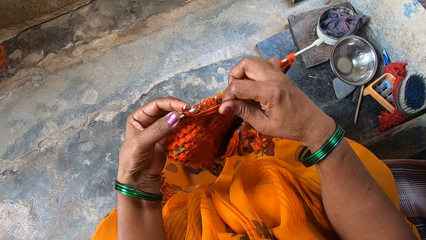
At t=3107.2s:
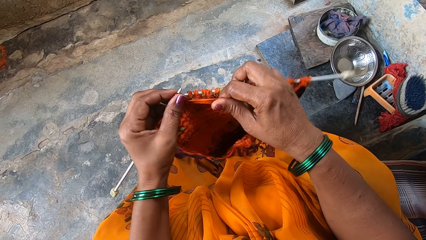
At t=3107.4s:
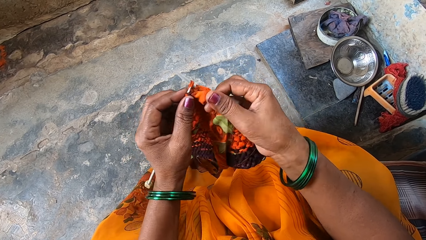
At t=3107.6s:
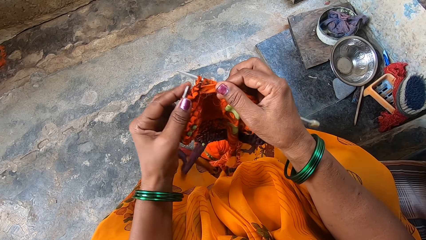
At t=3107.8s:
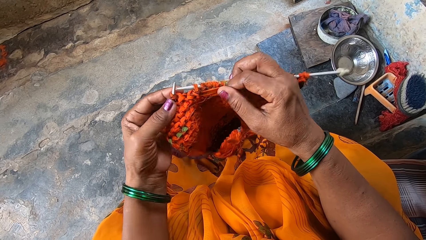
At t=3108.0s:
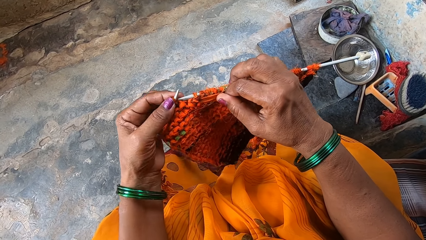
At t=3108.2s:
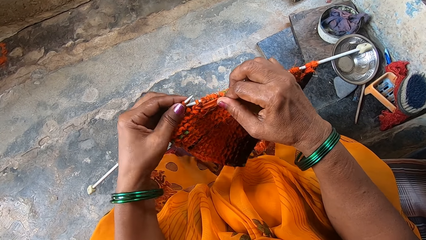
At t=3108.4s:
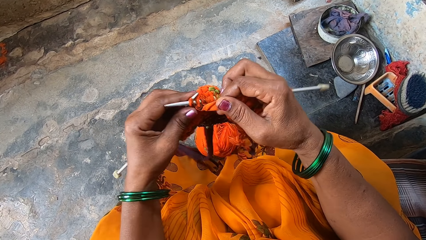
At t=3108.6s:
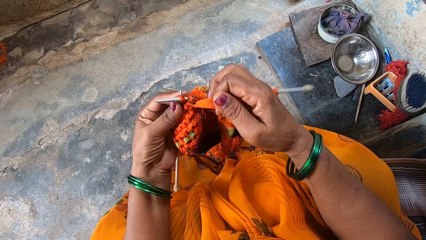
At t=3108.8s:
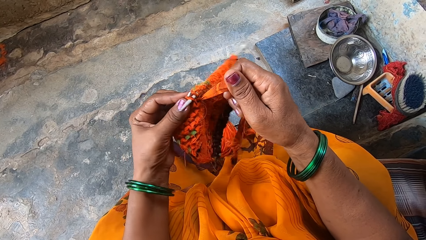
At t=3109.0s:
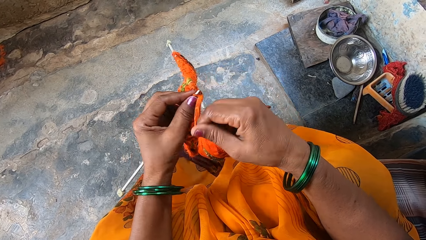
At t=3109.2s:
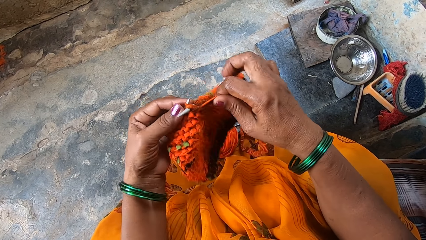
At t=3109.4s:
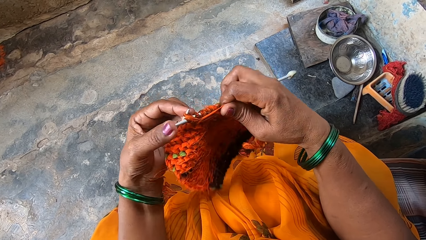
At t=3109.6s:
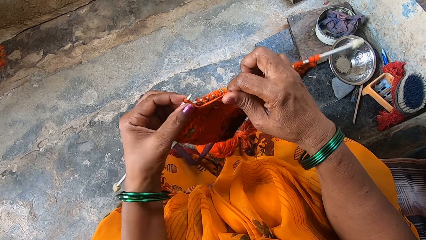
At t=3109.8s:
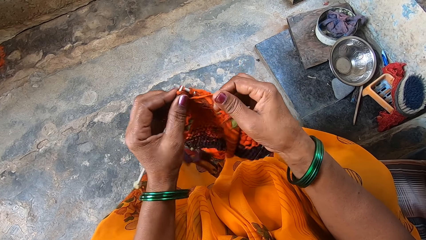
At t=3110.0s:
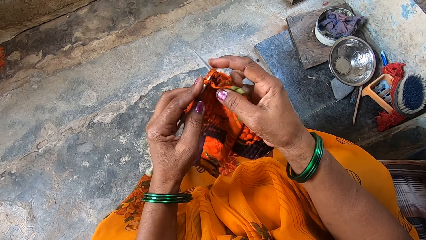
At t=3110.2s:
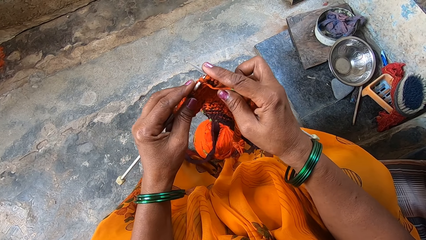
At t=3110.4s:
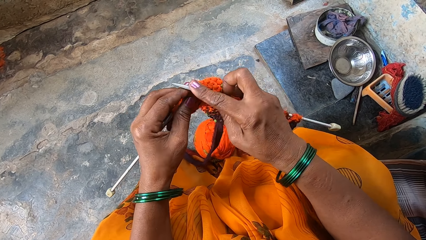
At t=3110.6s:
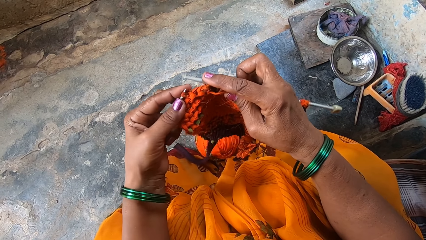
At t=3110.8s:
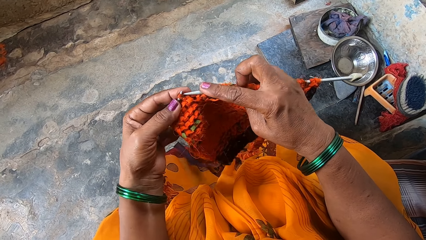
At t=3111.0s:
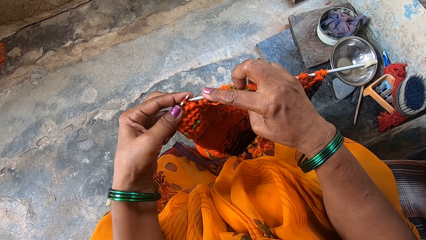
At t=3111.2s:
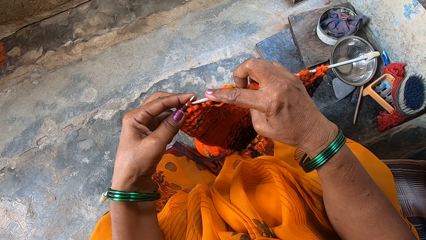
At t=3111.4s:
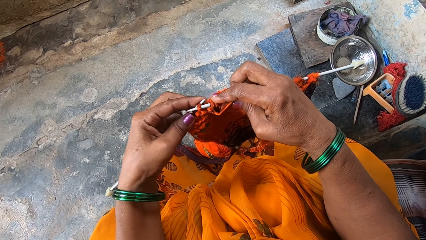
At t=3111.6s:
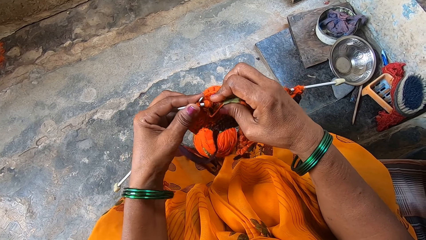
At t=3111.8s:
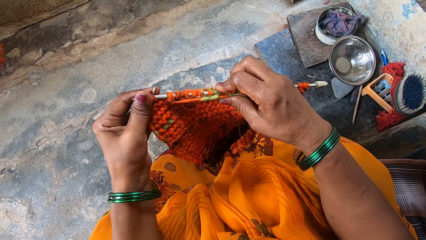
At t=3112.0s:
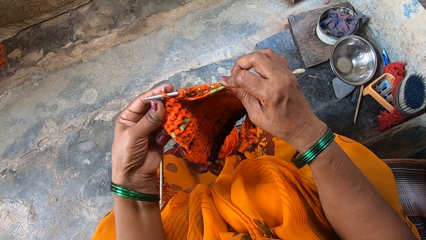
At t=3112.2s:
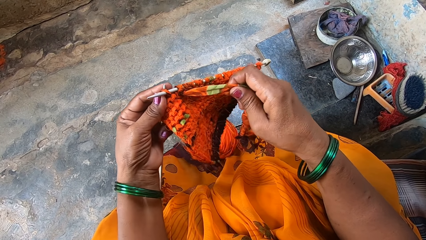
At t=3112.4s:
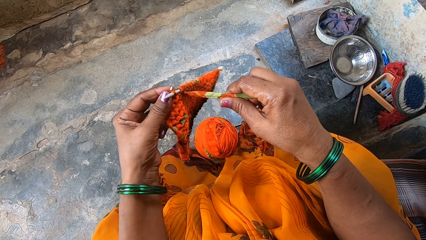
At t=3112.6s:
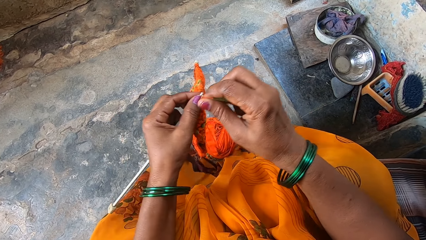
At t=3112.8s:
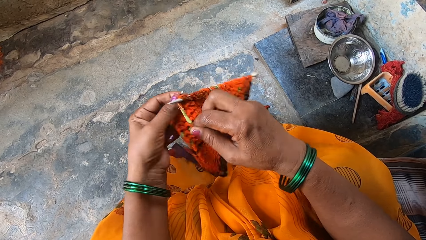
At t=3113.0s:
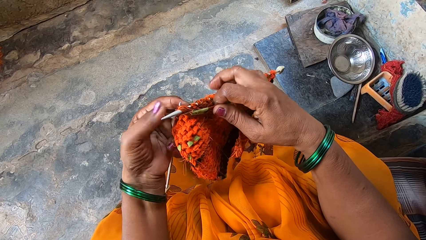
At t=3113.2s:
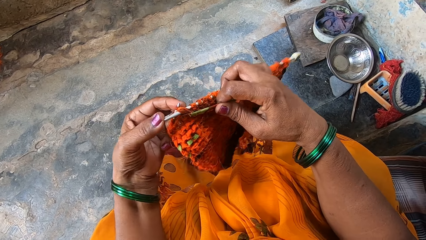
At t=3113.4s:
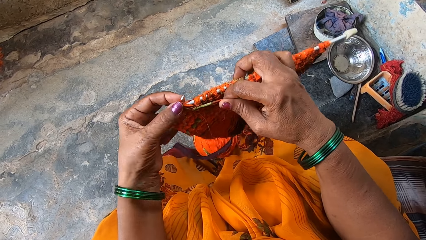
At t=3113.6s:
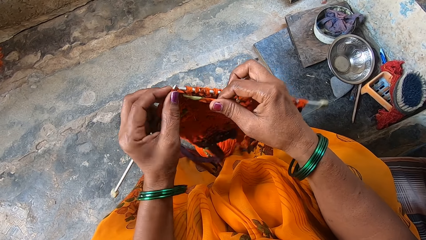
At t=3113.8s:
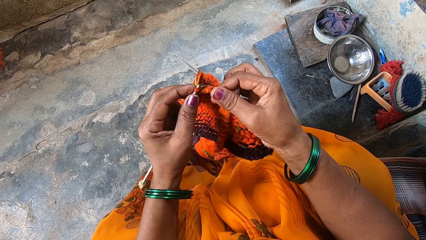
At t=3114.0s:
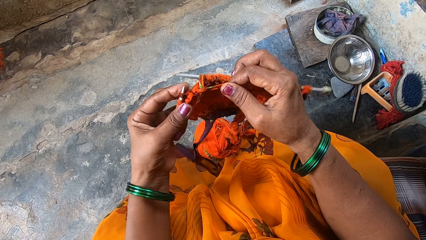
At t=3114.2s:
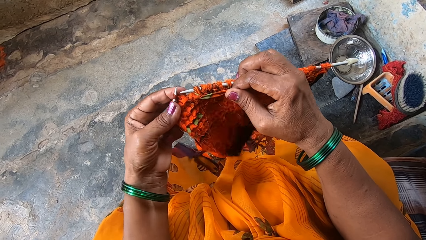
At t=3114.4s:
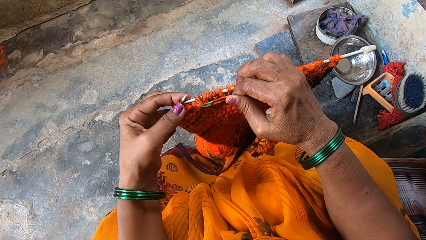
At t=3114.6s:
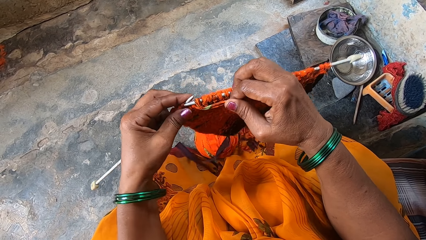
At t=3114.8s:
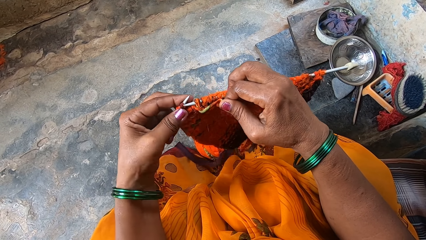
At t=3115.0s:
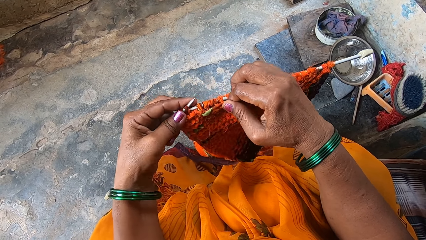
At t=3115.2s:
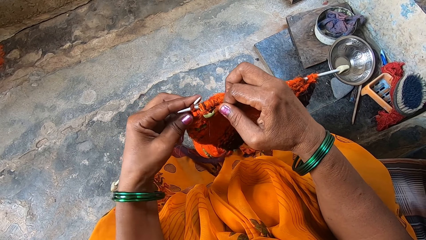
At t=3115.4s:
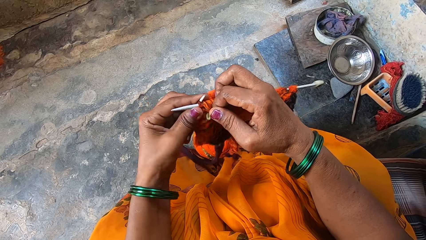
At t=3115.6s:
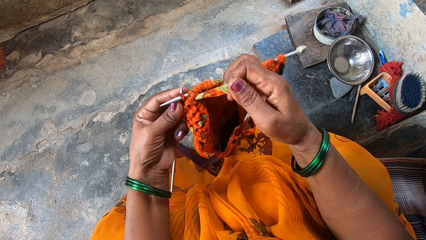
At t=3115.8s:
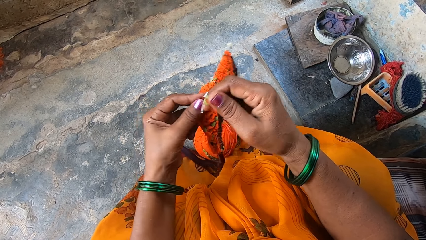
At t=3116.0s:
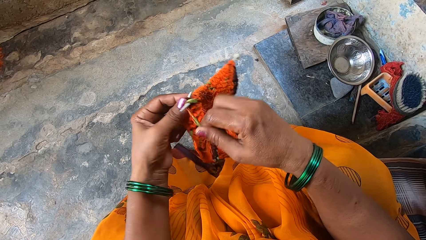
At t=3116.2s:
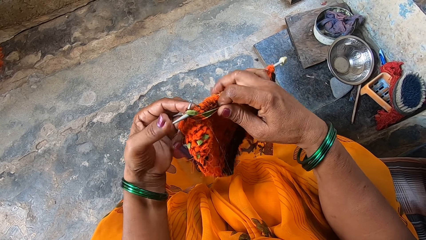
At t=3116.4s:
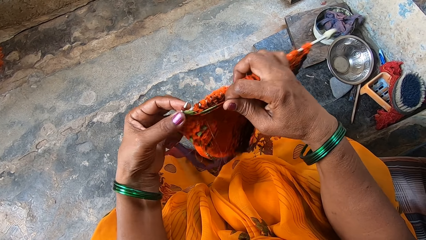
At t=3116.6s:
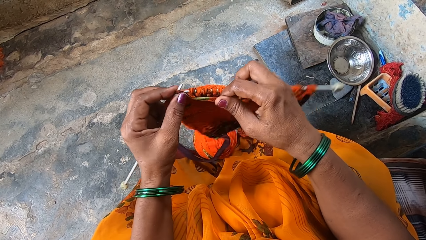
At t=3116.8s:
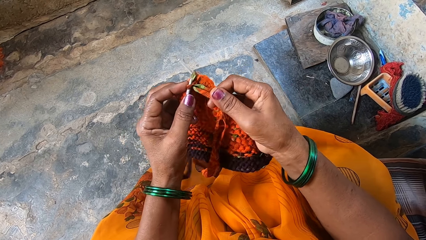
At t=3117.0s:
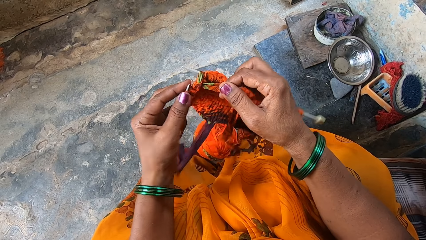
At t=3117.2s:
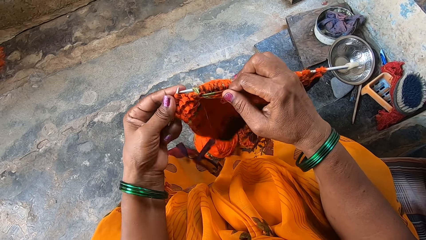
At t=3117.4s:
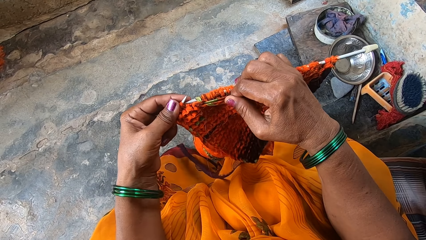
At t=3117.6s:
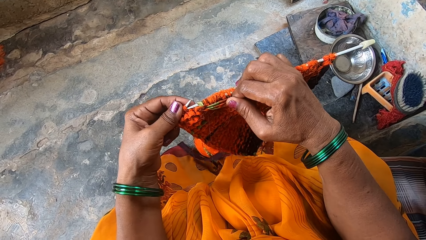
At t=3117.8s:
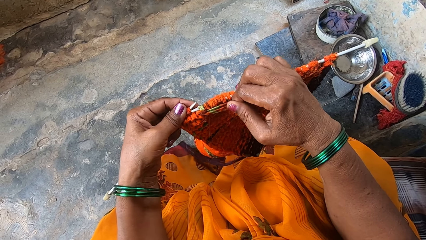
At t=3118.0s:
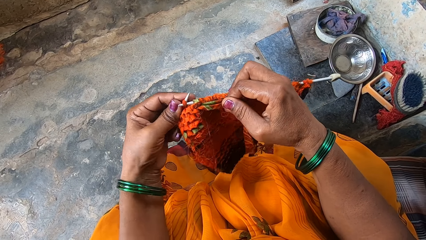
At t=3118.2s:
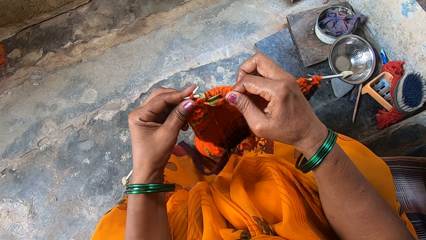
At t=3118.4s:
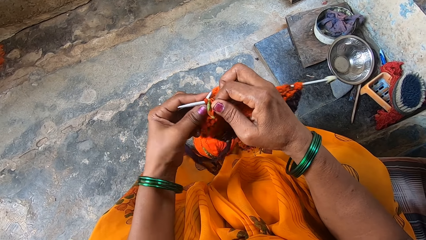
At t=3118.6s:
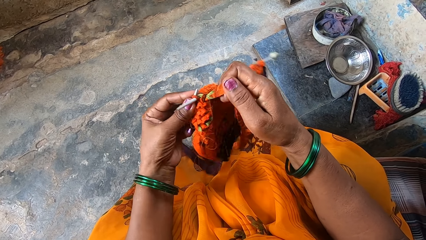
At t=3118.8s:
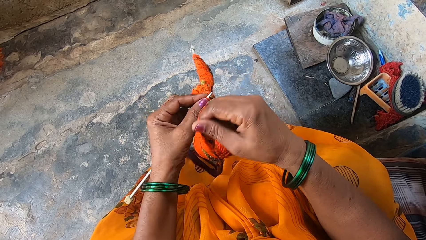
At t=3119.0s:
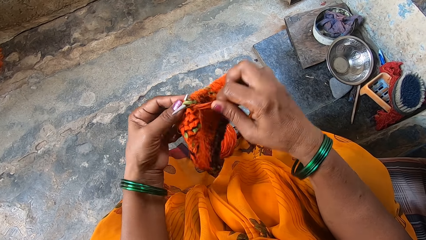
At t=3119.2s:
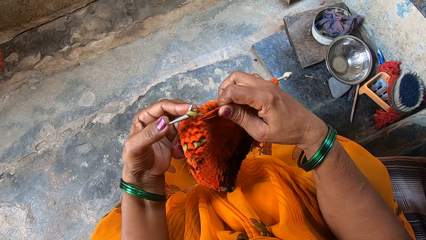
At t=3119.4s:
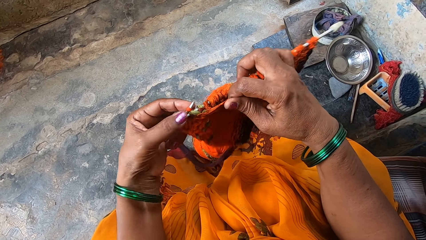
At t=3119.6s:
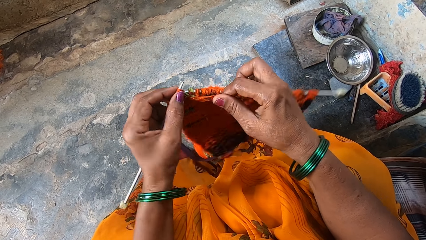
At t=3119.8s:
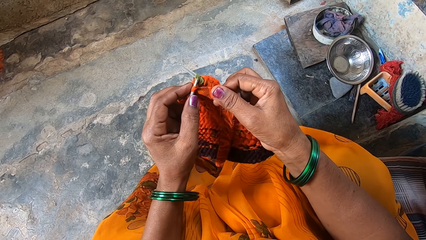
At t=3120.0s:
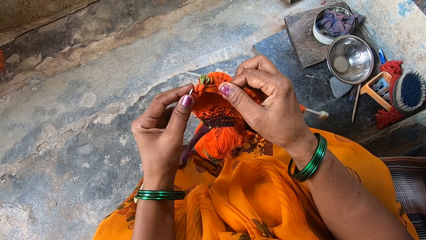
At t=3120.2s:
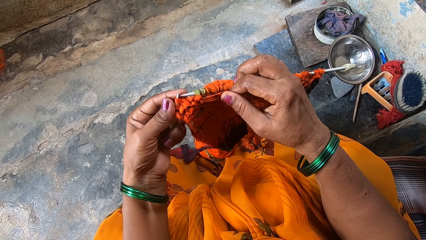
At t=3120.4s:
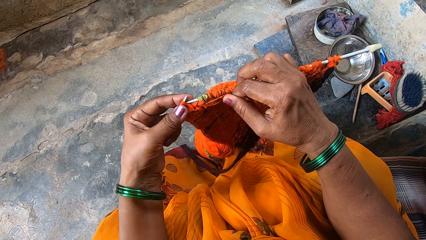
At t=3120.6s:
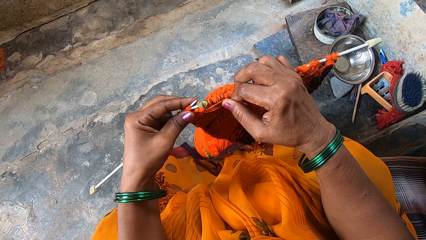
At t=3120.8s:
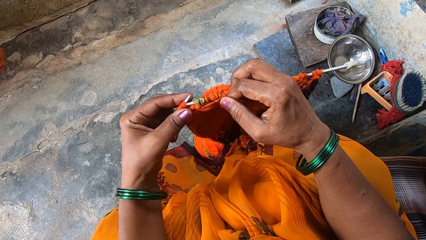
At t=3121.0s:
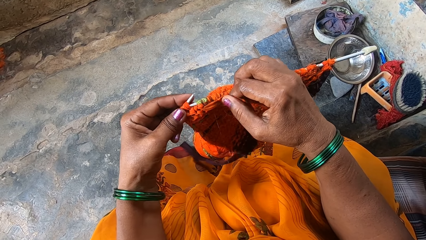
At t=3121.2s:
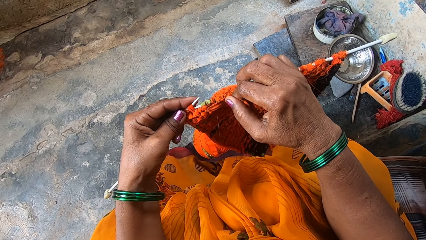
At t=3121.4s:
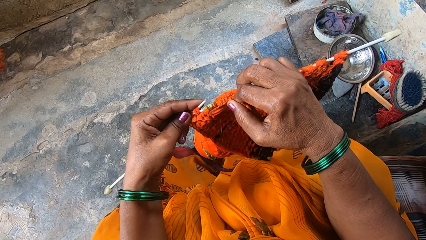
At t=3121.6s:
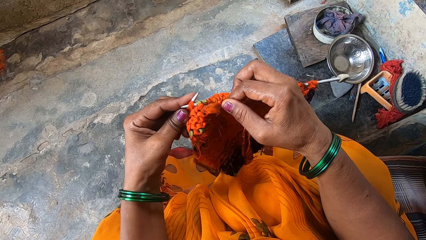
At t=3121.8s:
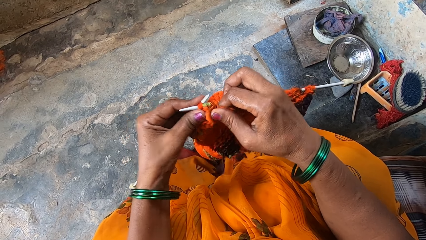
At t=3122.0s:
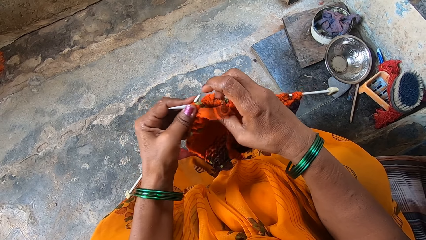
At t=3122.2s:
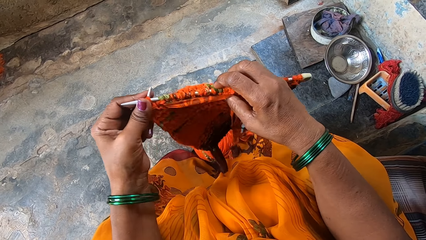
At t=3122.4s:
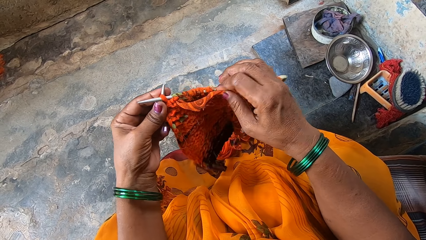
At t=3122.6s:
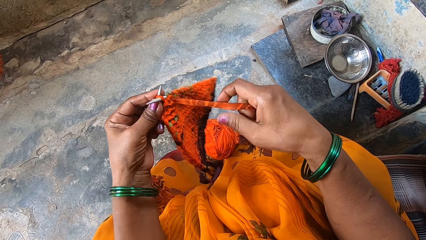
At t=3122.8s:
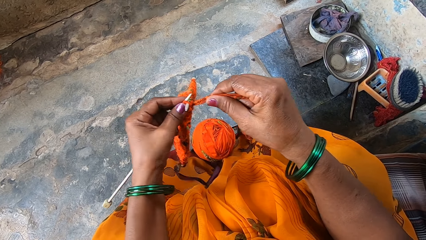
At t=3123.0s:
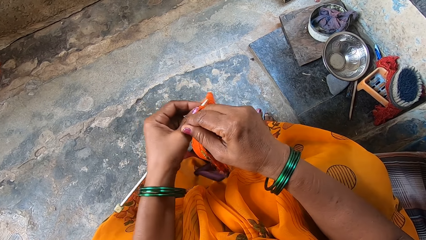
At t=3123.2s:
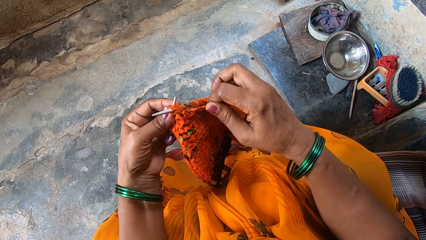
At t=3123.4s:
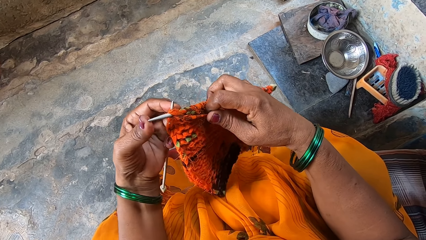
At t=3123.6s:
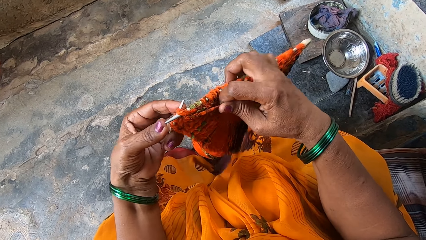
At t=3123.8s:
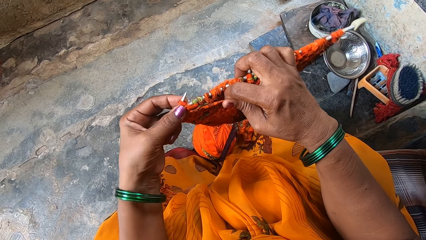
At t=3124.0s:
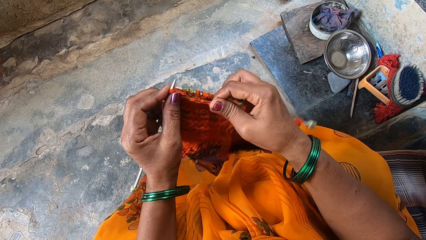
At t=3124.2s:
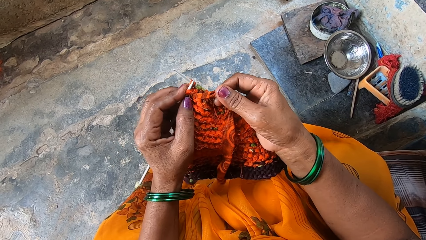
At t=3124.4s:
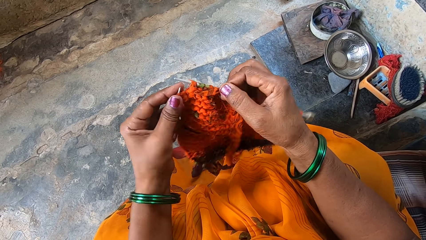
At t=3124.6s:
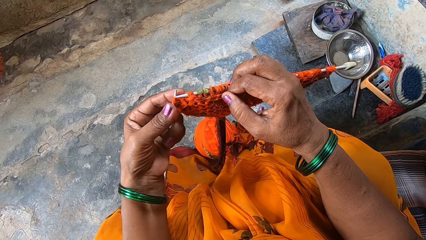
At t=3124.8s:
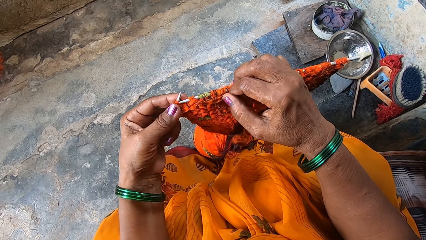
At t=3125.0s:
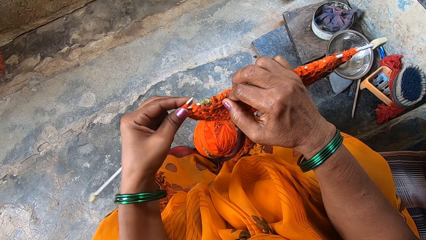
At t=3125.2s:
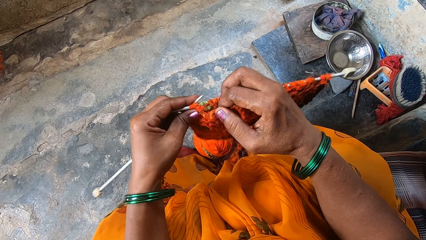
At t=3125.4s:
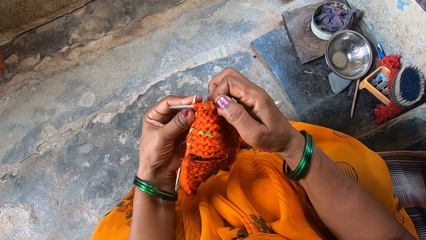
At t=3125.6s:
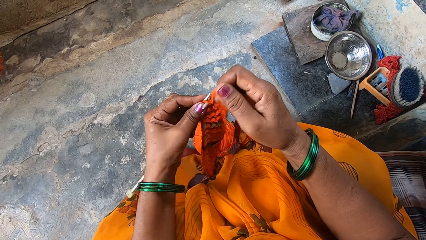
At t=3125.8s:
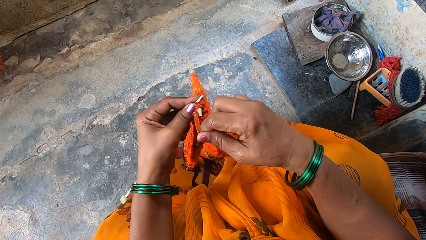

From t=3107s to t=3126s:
The camera wearer loops a thread on the knitting needle. They grip the knitting needle and knit the fabric. They hold the thread, loop the thread on the knitting needle and grip the knitting needle. They grip the knitting needle again. They knit the fabric. They push the thread with the knitting needle. They knit the fabric. They hold the thread, loop the thread on the knitting needle, grip the knitting needle and knit the fabric. They hold the thread, loop the thread on the knitting needle, grip the knitting needle and knit the fabric. They loop the thread on the knitting needle, grip the knitting needle and knit the fabric. They hold the knitting needles. They hold the thread, loop the thread on the knitting needle, grip the knitting needle and knit the fabric.
